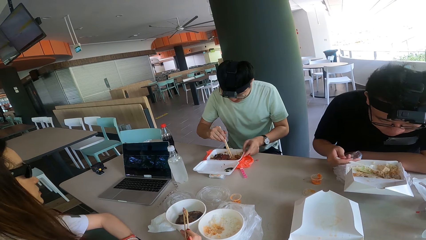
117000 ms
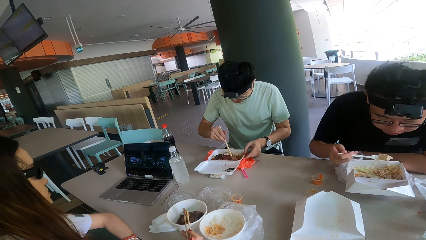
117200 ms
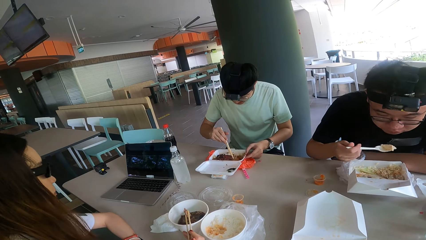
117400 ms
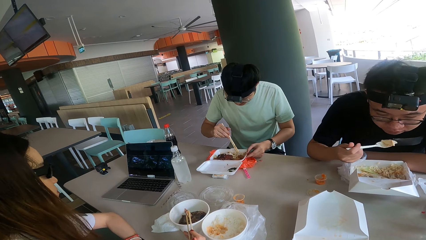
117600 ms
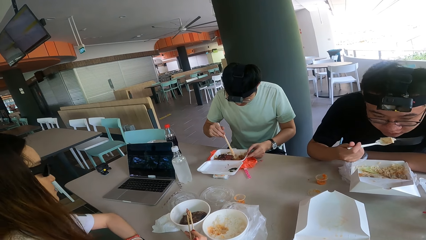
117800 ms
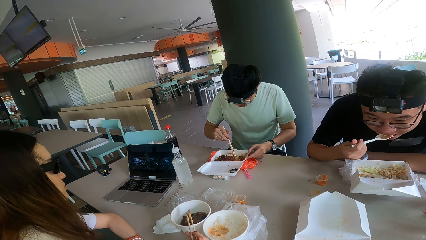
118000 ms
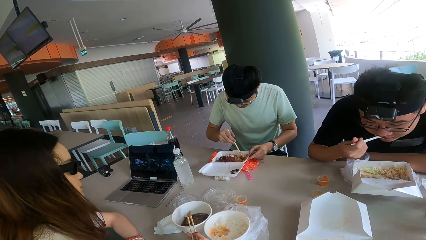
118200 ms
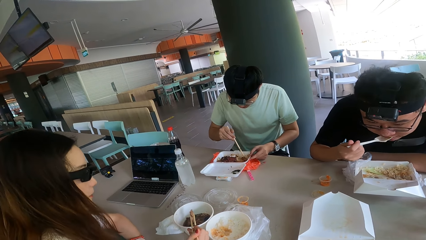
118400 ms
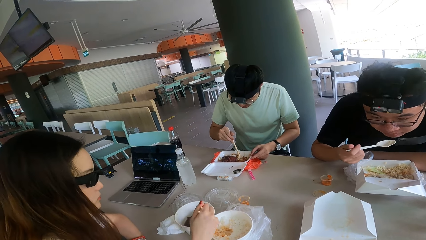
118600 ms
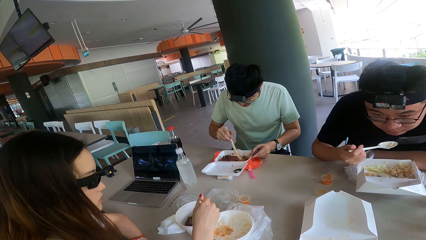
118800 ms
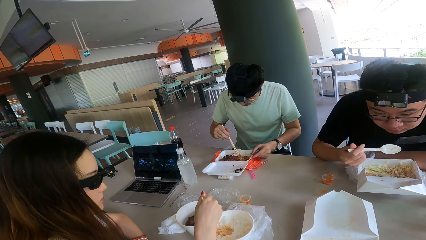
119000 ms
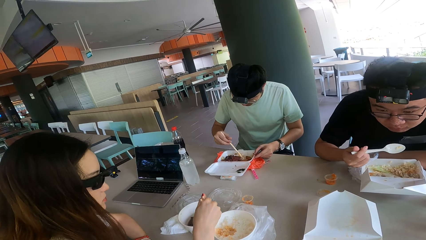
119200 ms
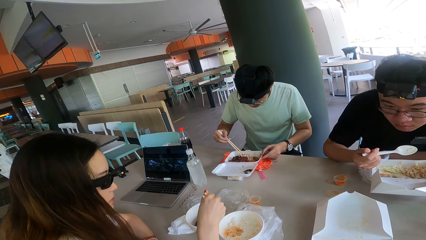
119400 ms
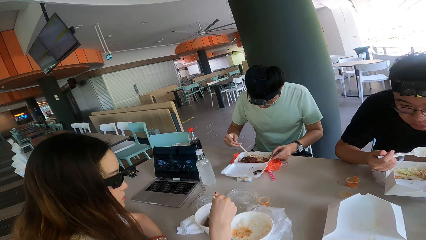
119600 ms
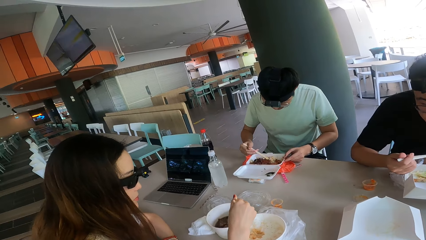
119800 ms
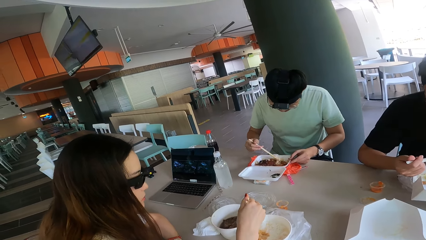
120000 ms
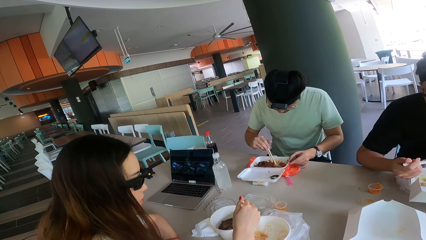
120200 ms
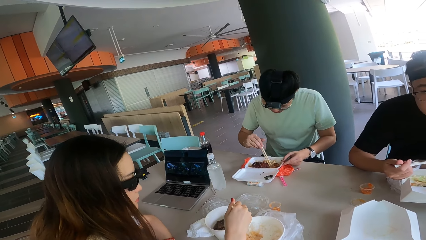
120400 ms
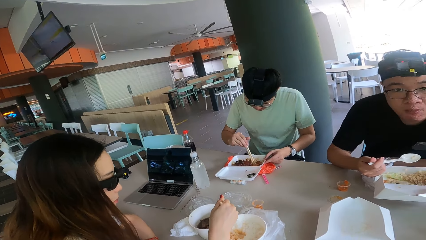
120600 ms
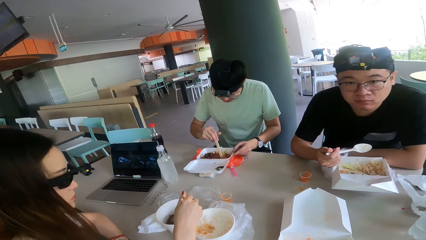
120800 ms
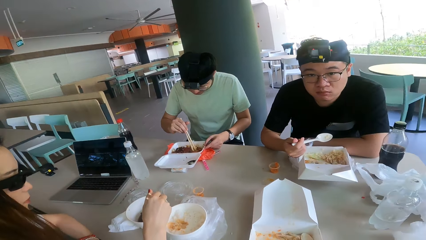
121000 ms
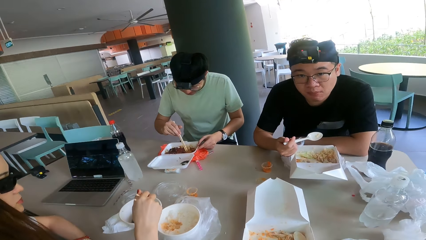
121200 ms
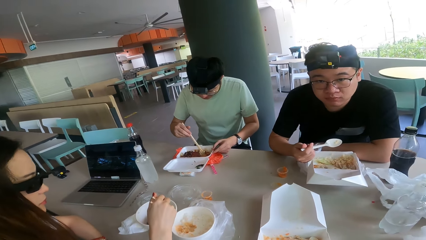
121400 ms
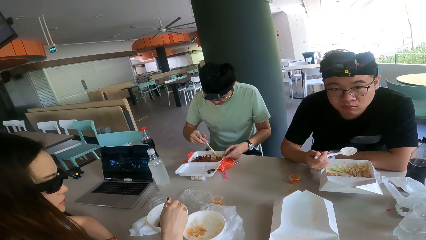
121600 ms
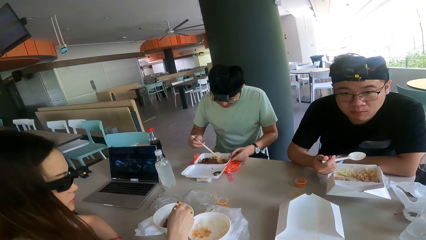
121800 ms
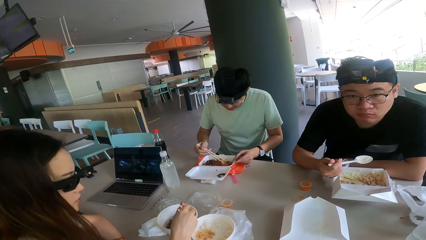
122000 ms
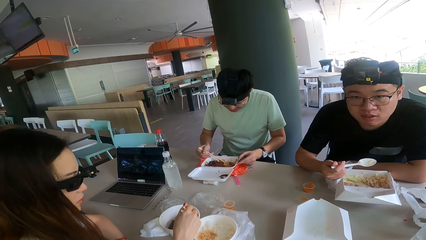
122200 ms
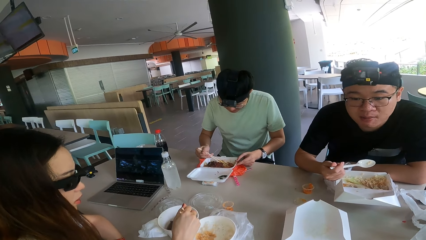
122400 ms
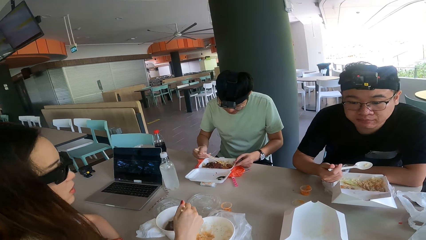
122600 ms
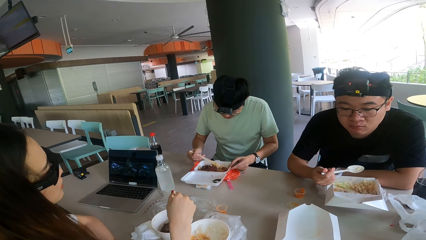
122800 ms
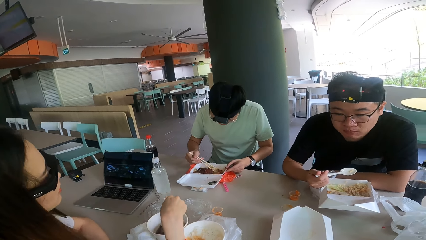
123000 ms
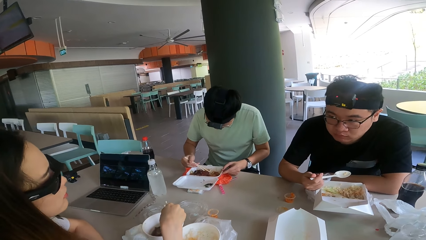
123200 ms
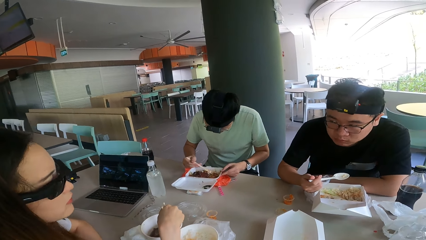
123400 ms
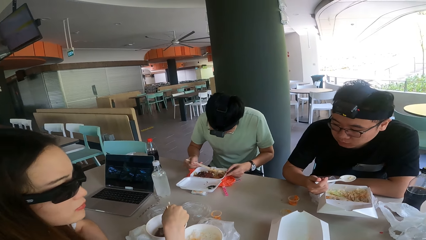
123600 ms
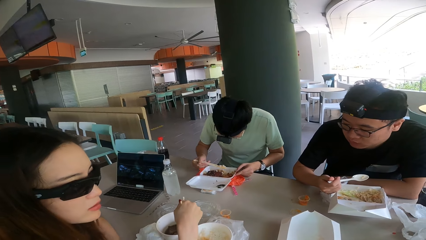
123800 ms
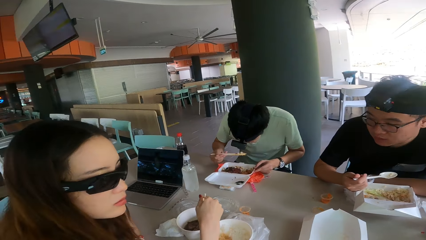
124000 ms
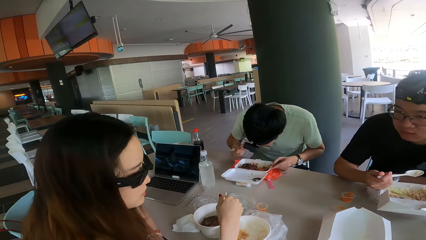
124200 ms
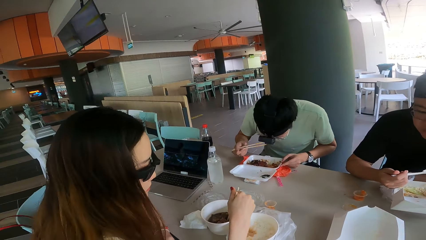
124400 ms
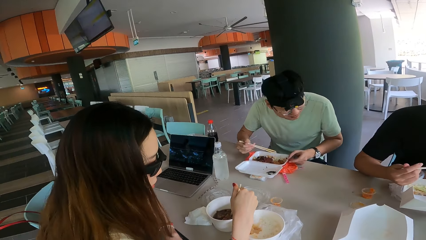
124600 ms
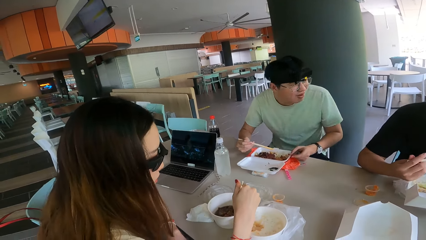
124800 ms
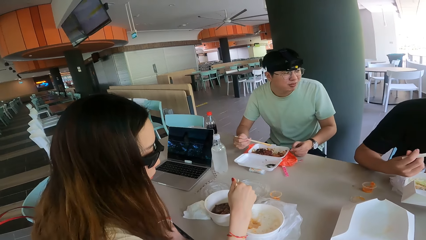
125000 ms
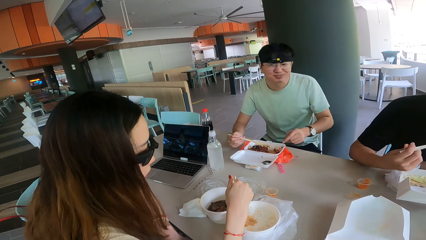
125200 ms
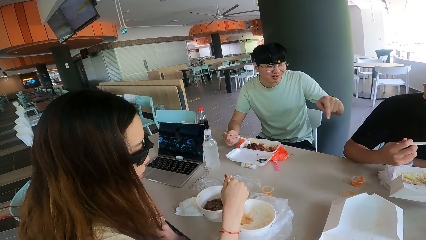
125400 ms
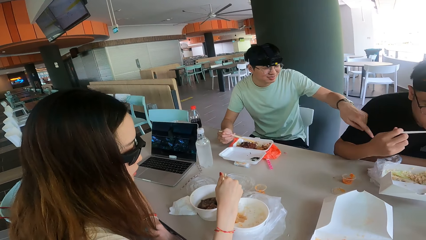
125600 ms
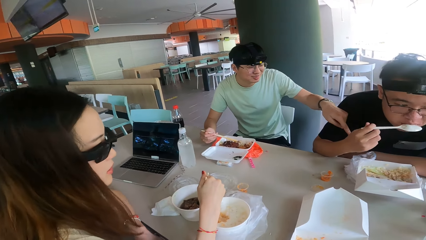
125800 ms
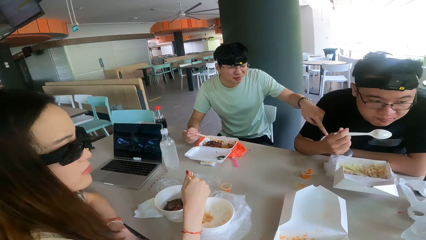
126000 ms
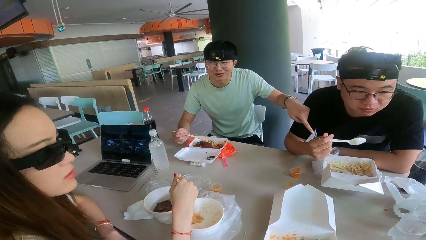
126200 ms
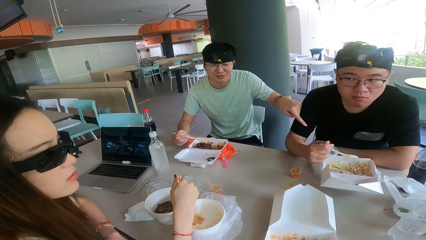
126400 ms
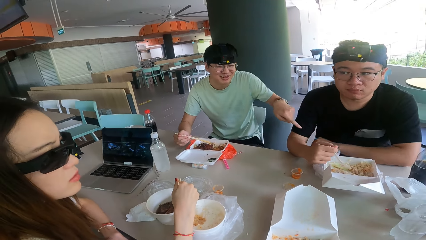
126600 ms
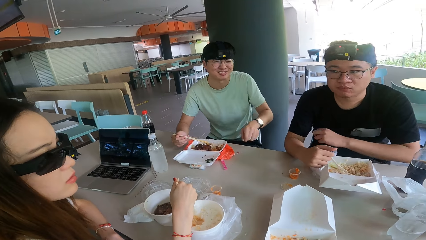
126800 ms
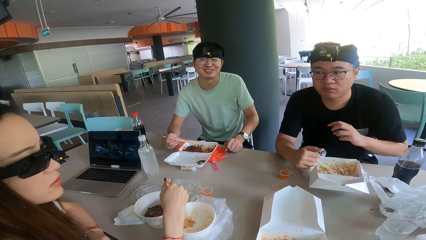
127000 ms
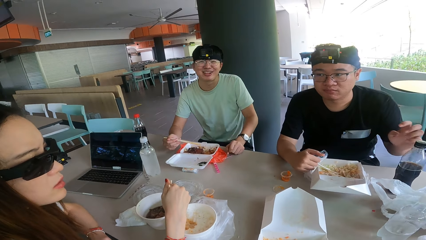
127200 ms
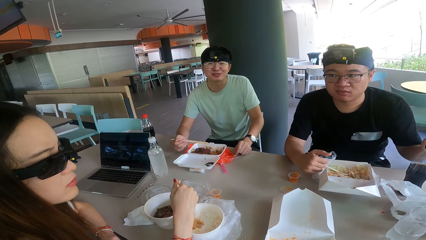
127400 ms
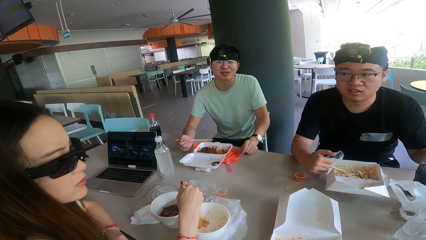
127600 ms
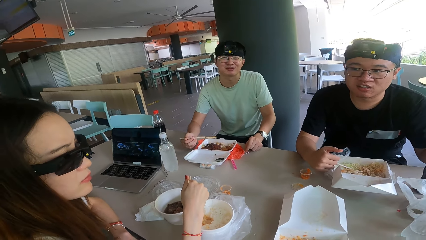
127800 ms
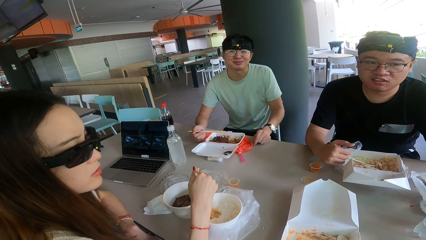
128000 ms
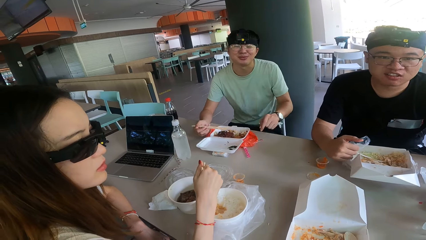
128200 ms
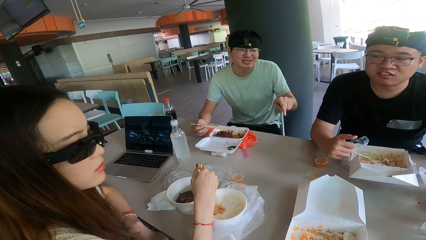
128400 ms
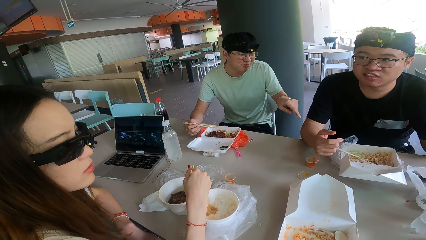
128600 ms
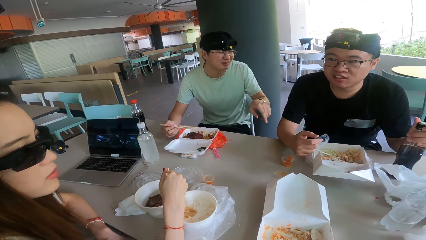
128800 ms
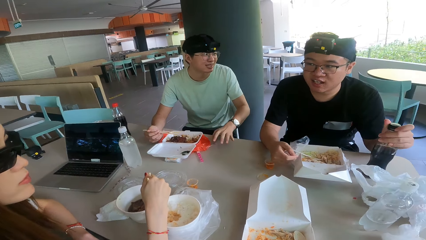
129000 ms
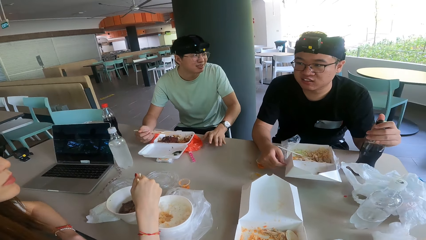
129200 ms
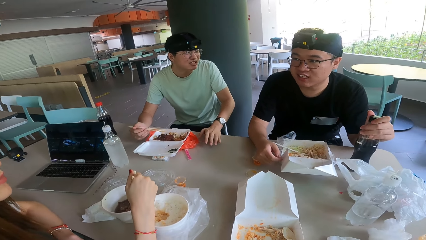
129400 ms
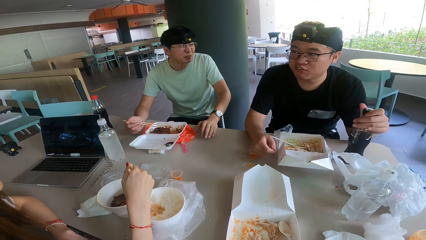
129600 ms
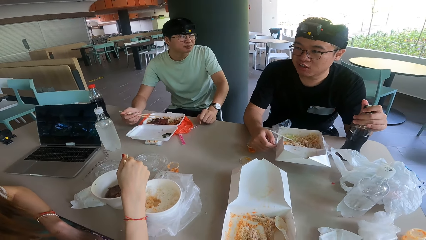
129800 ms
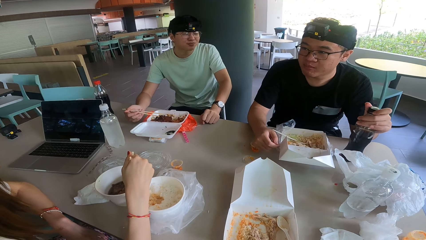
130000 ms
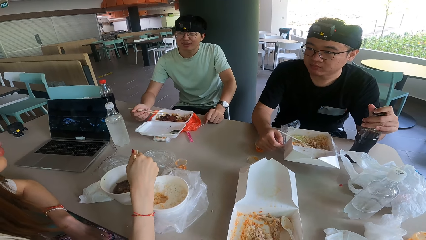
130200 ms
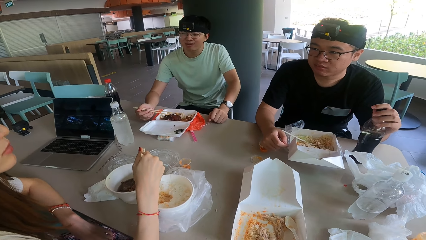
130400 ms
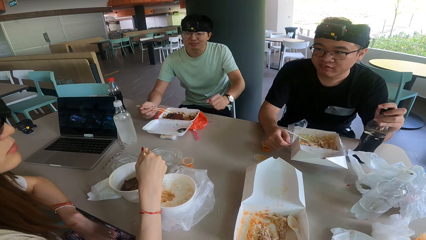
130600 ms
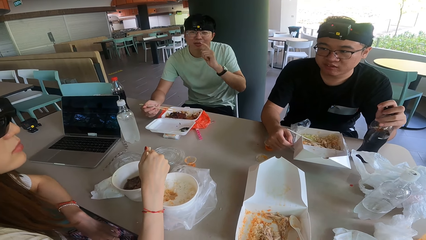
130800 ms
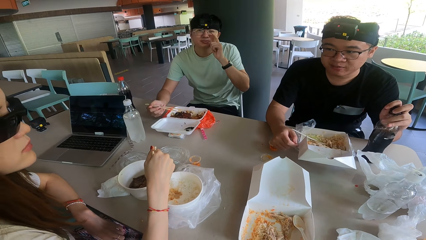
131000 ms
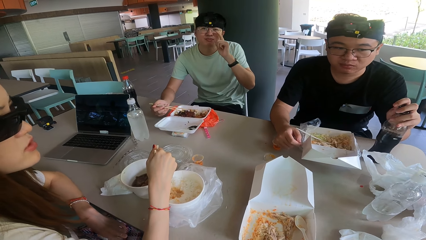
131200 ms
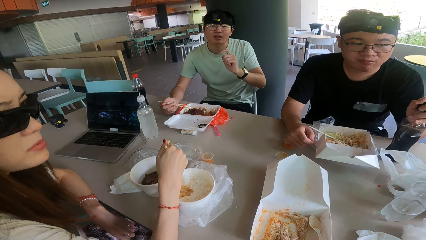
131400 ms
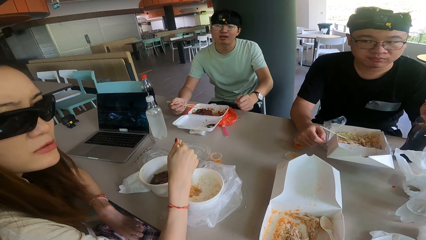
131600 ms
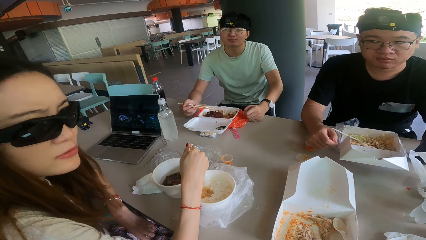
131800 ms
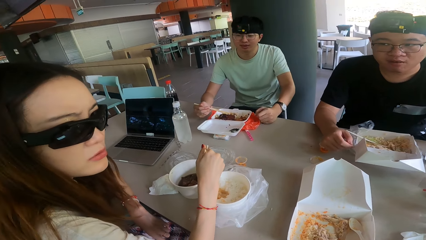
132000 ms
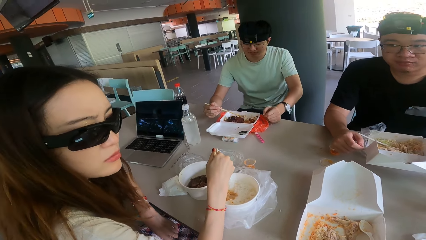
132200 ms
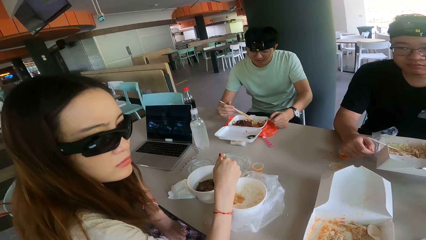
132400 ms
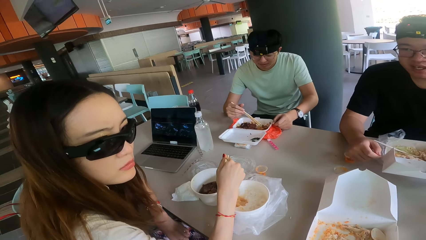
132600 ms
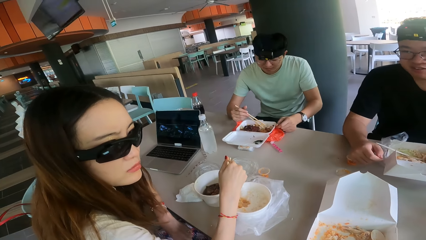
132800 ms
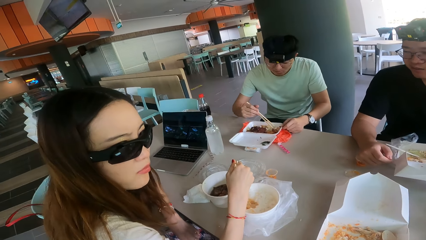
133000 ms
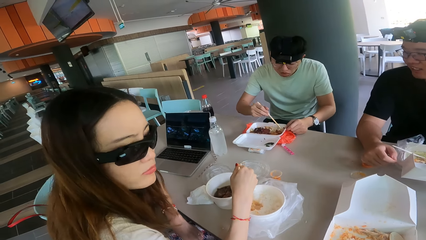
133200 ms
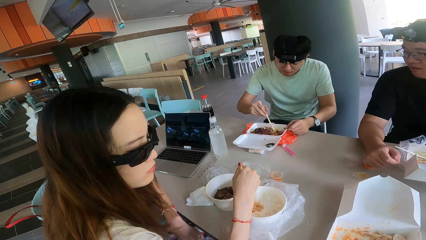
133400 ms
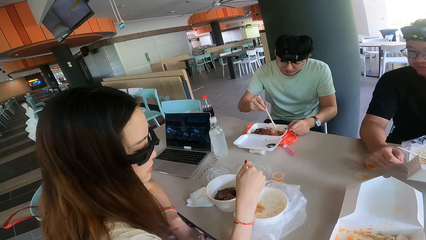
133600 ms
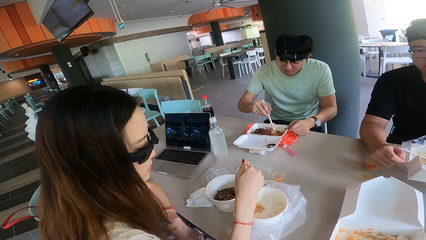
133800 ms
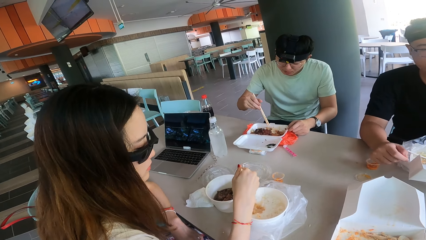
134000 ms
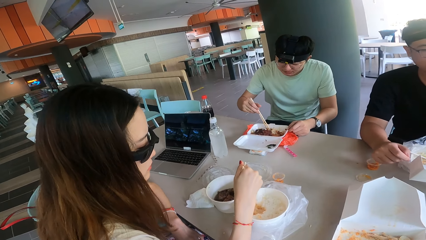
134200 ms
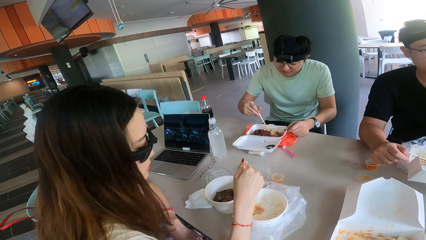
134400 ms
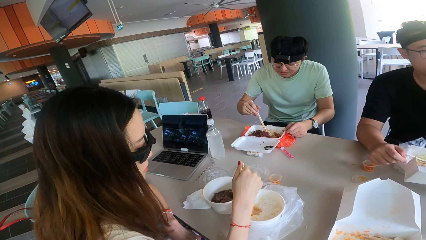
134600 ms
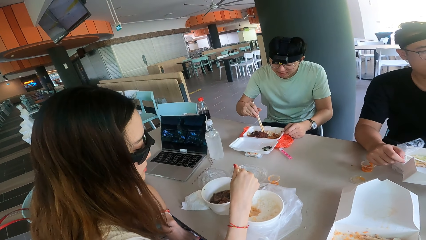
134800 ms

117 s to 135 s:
The camera wearer converses with a woman, a man and another man. A person talks. Another person talks. A third person talks. The camera wearer talks.
